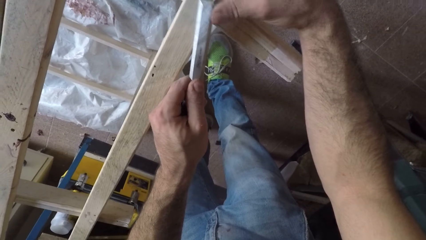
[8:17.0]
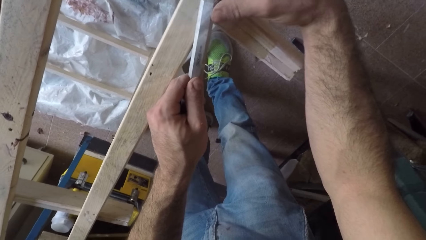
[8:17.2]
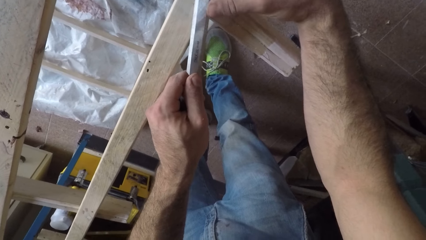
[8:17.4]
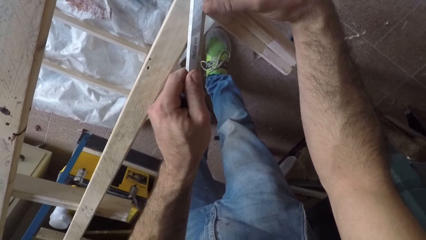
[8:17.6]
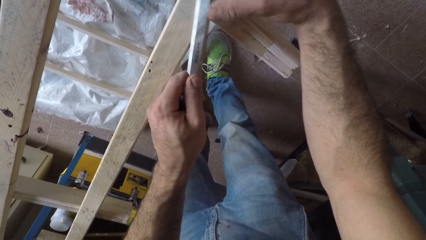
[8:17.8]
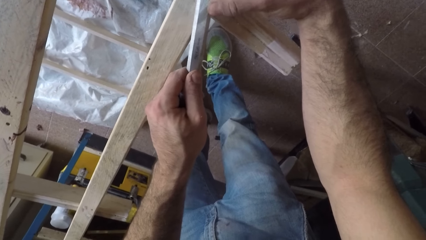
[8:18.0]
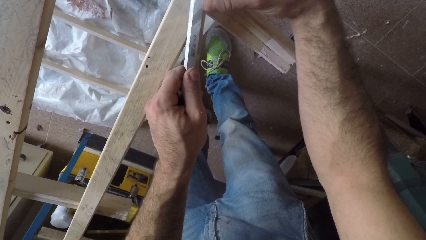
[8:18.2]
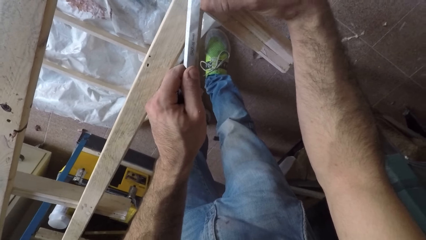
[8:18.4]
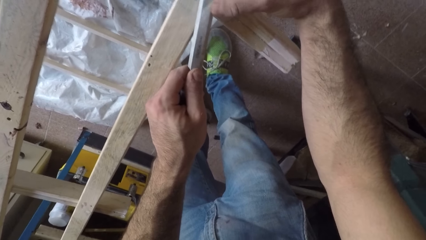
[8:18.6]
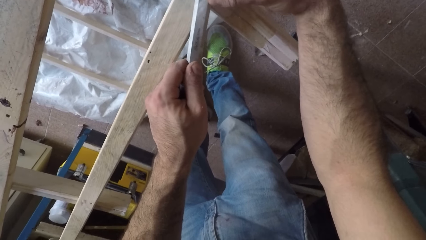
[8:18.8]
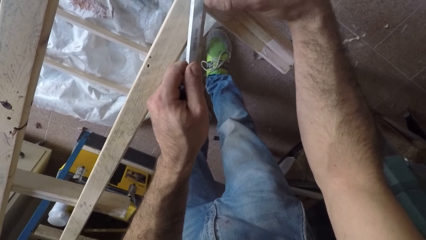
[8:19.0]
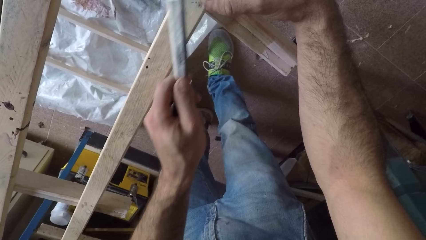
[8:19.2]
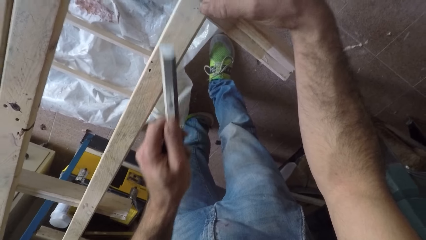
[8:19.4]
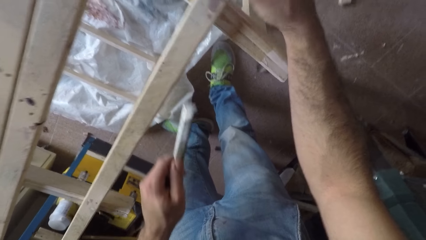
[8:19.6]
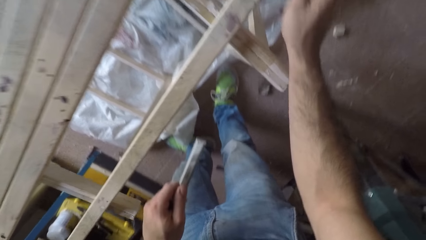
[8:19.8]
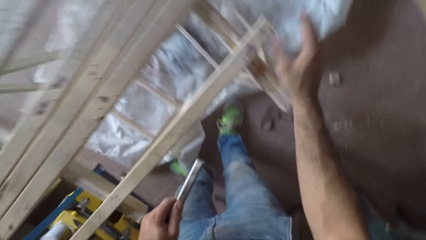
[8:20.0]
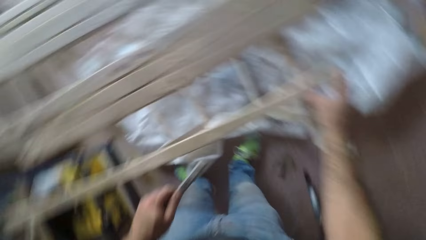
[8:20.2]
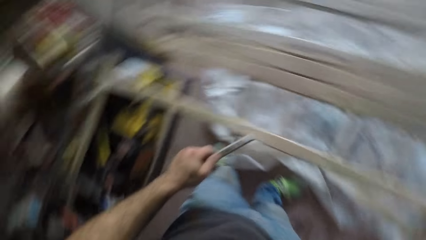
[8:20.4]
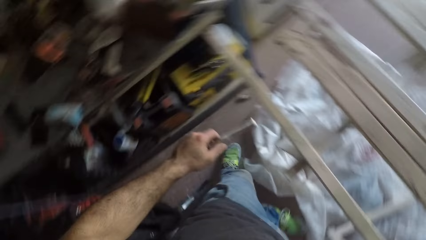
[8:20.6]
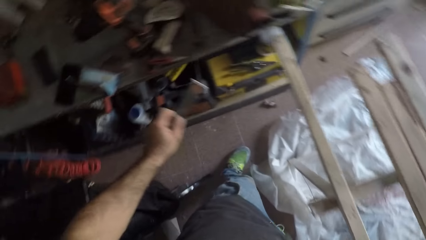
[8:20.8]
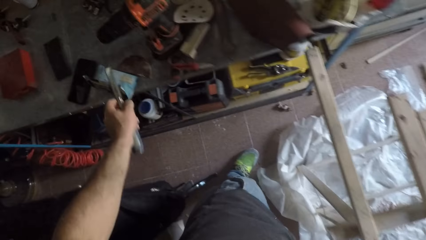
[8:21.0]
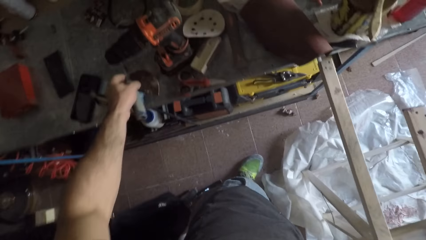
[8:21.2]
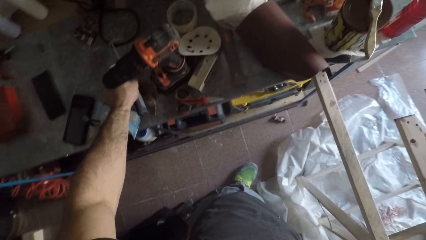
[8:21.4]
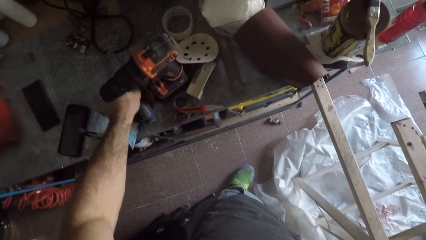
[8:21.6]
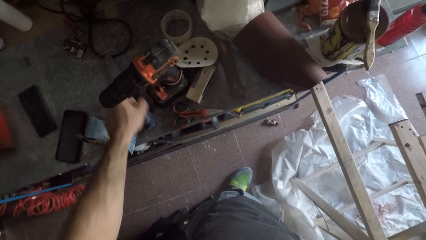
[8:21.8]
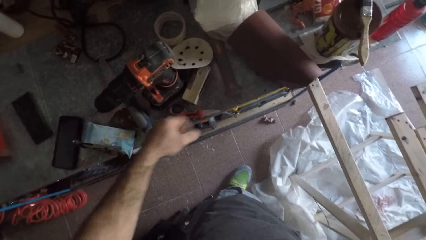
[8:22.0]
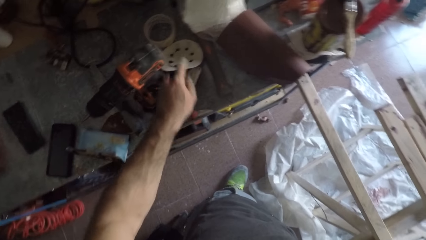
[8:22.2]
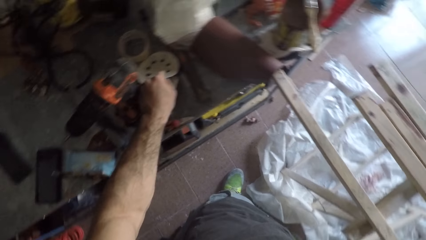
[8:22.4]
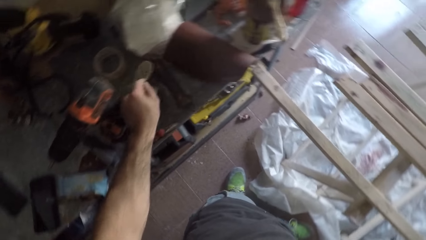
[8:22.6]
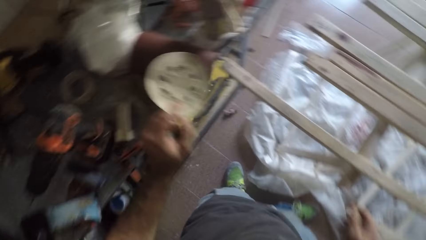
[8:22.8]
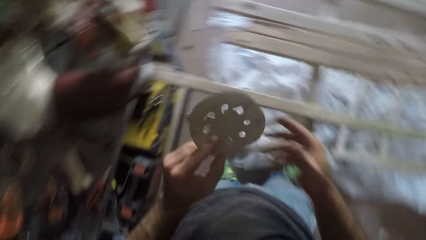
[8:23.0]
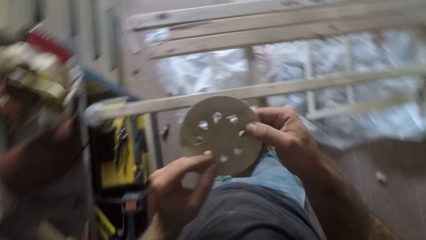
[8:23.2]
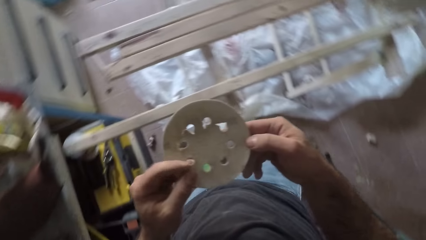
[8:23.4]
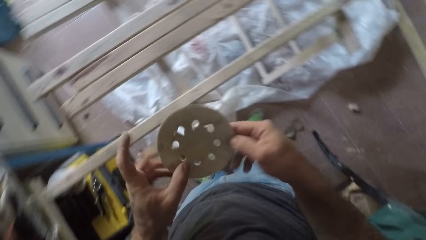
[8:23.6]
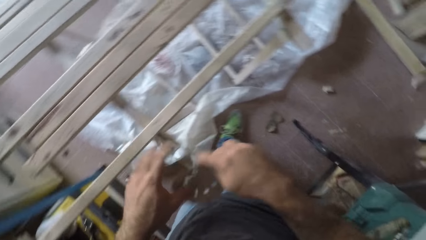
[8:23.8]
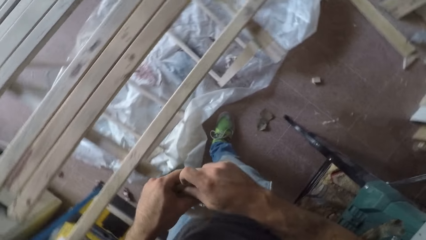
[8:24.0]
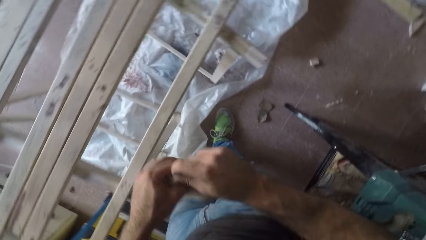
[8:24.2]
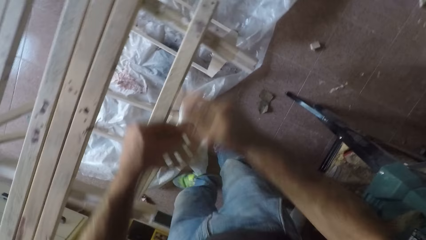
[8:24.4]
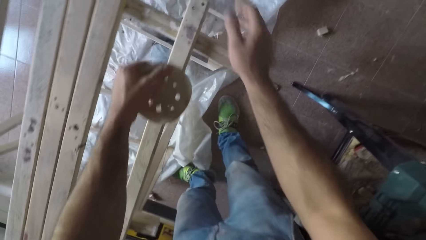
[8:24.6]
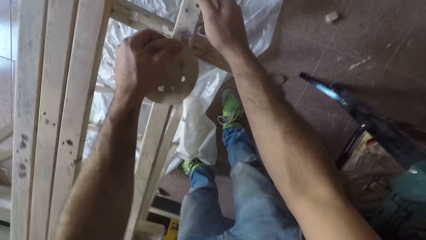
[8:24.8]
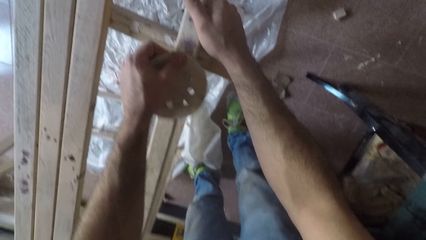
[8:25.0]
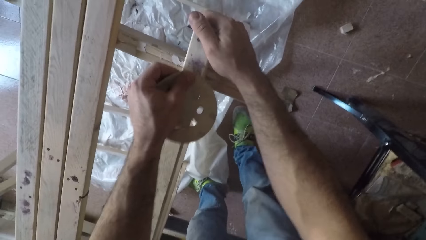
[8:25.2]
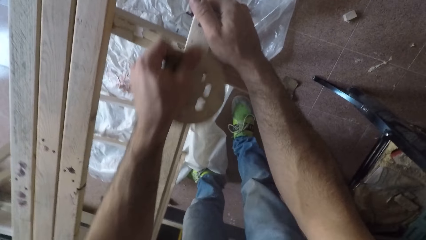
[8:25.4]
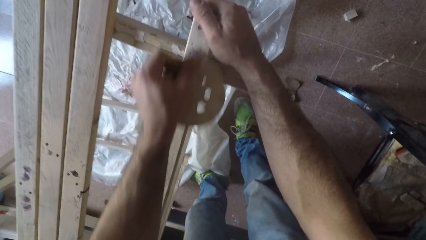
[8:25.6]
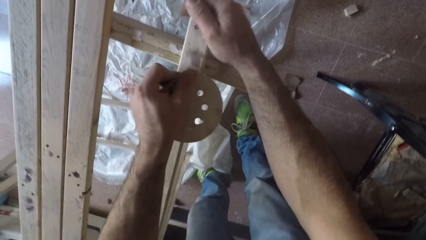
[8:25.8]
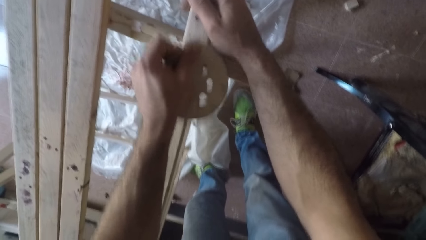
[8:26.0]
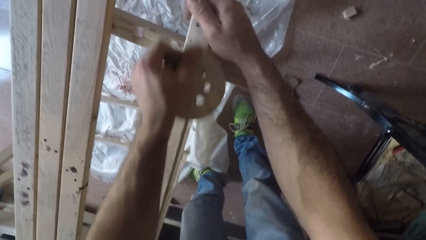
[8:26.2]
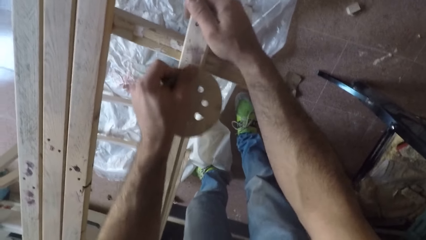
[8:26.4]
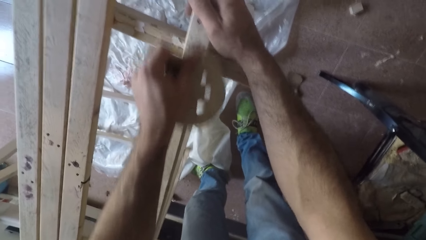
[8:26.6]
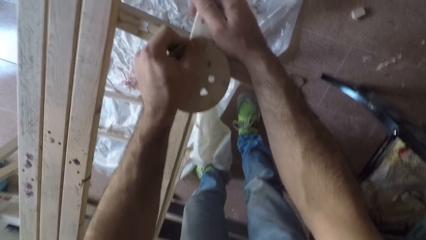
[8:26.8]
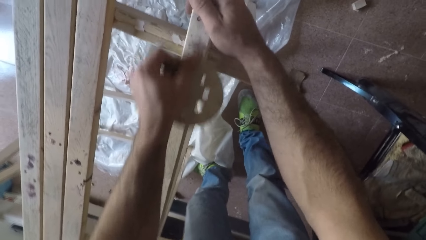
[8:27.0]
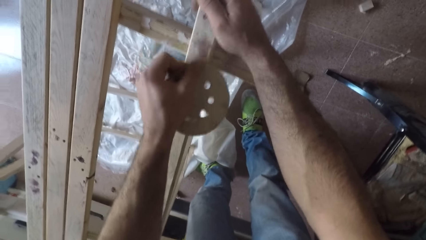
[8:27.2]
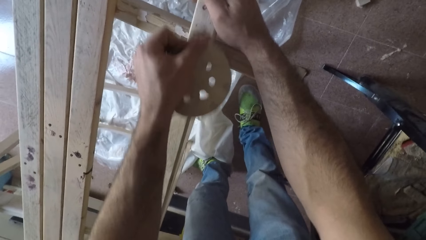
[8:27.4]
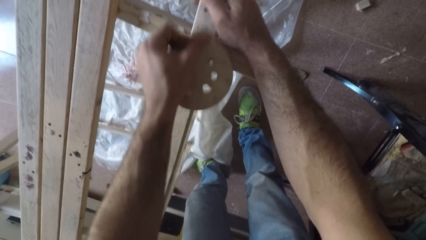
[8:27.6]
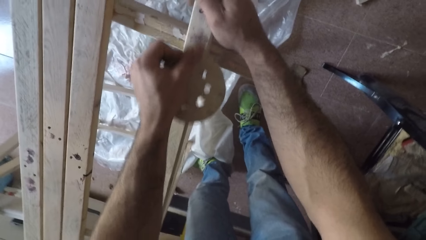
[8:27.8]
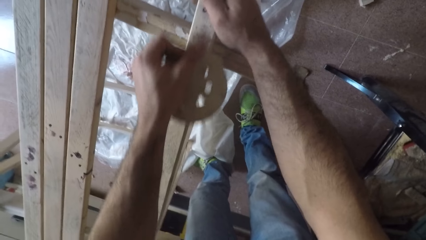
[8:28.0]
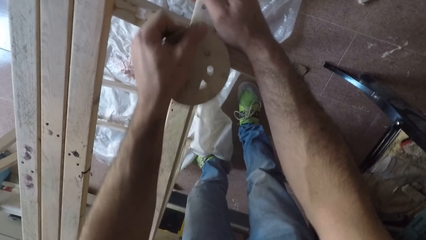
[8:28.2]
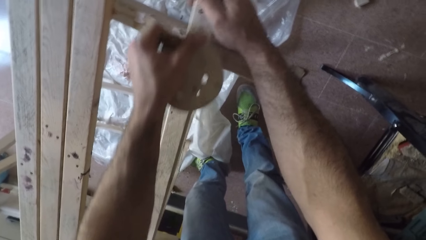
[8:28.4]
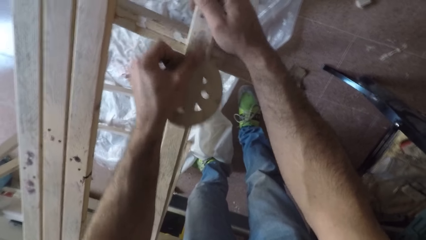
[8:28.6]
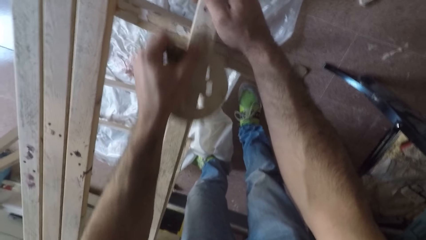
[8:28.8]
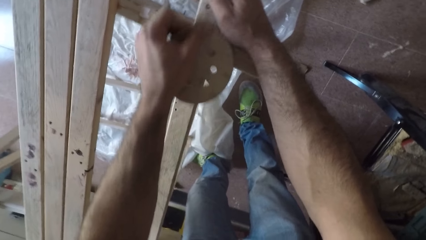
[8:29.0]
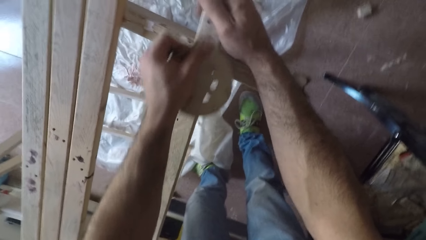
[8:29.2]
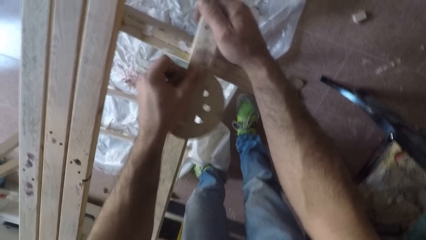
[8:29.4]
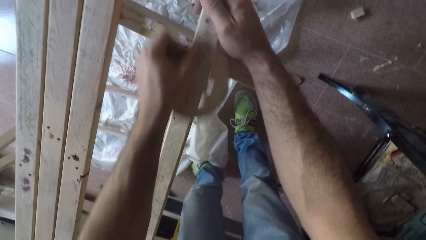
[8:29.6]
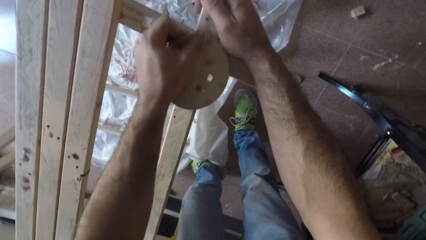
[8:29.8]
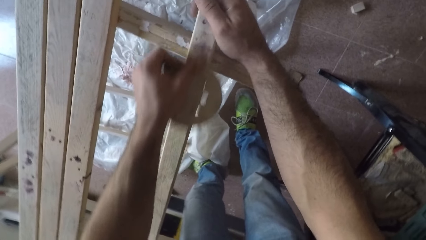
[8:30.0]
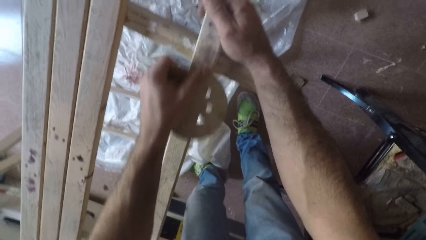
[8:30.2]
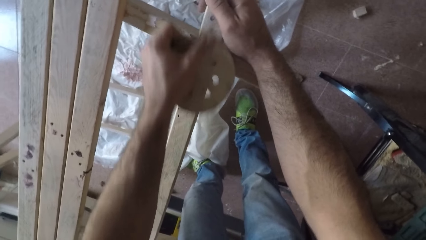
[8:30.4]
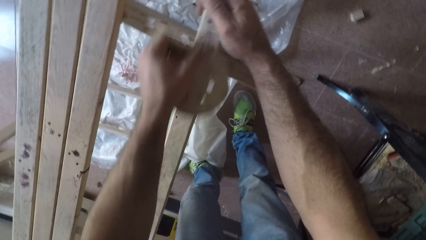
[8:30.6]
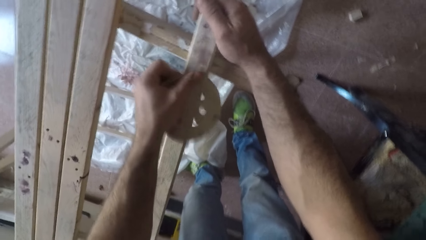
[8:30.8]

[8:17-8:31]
The camera wearer removes the chisel from the wood. He drops the chisel on the table. He picks up sandpaper from the table. He holds the sandpaper with both hands. He holds the plank of wood with his right hand. He rubs the sandpaper over the wood with his left hand.

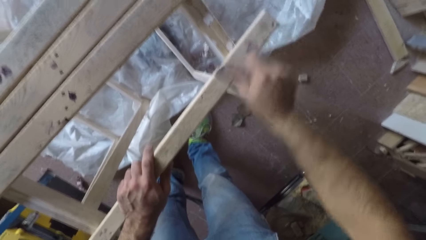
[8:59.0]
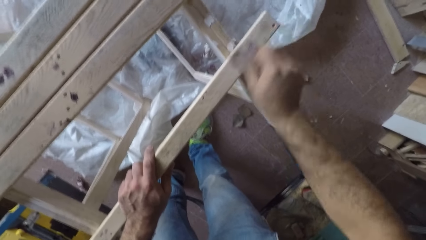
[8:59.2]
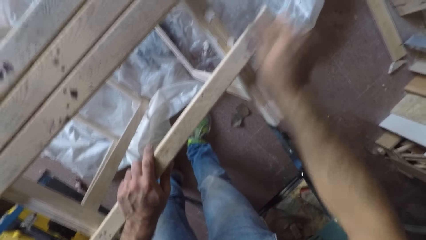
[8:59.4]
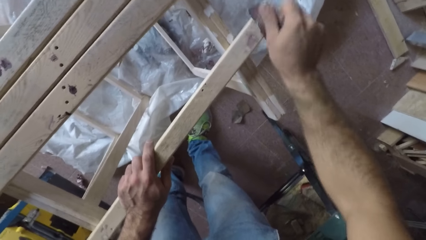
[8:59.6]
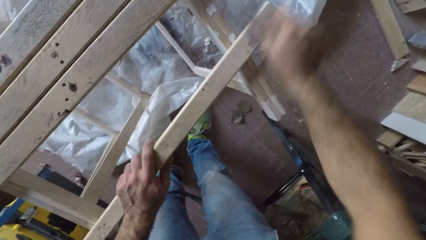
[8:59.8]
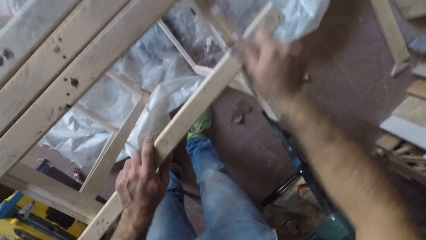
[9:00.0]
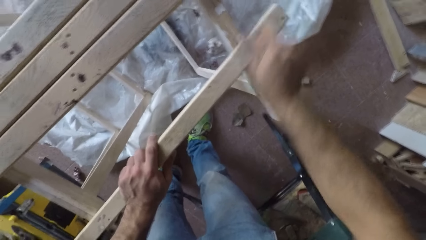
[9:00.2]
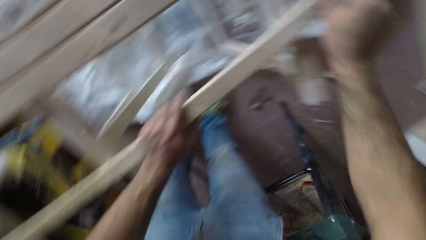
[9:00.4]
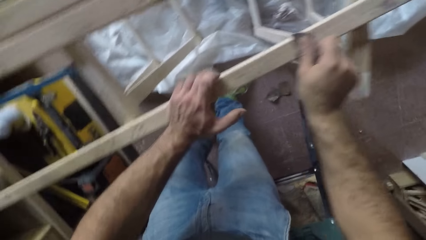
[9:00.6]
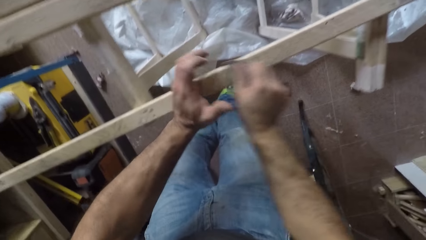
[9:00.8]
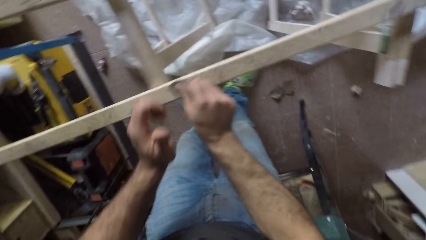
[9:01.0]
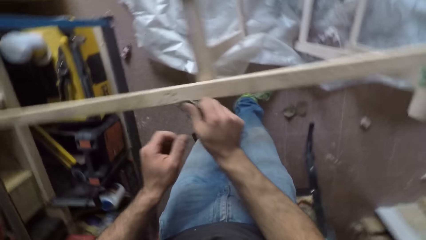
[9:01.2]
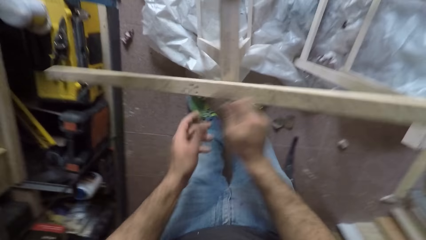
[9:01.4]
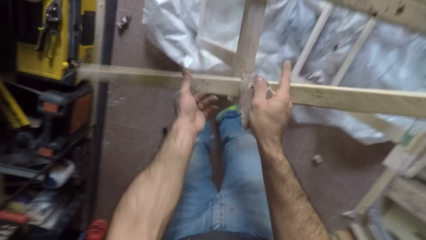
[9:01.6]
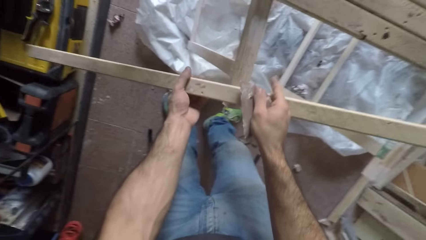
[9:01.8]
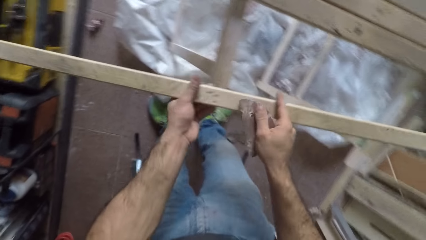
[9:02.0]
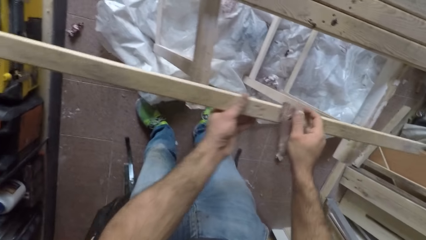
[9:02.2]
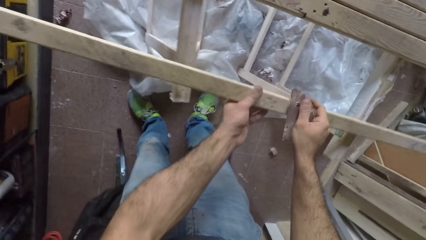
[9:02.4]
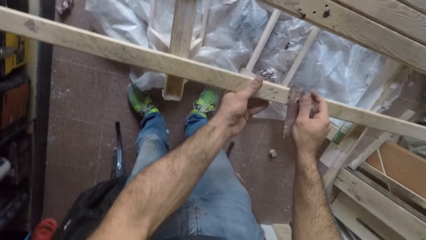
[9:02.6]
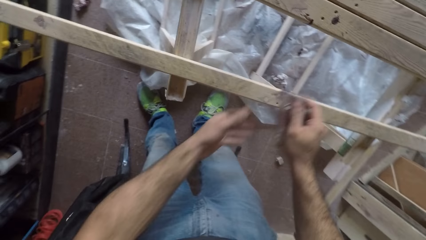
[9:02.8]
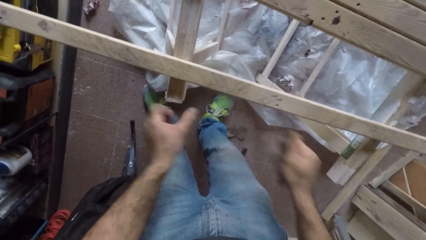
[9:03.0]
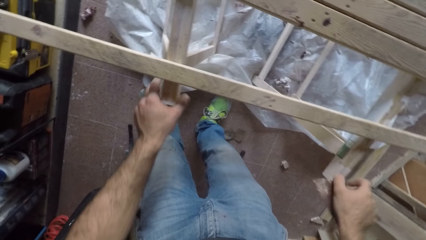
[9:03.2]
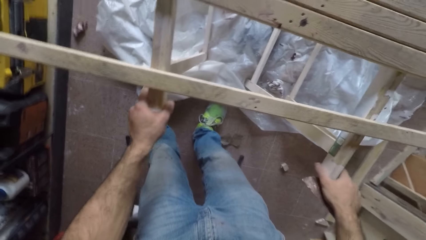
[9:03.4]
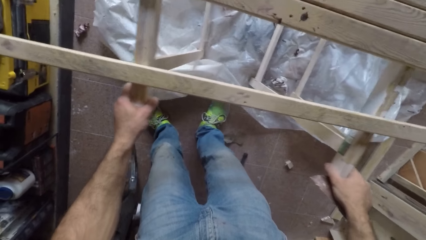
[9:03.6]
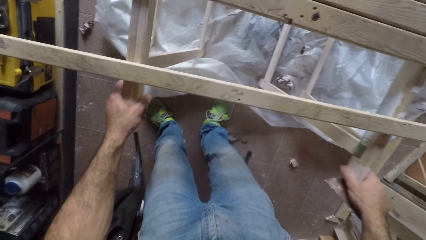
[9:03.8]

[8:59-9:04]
The camera wearer removes the sandpaper from the wood. He removes his left hand from the wood. He lifts the plank of wood with his left hand. He adjusts the plank of wood support with both hands.
